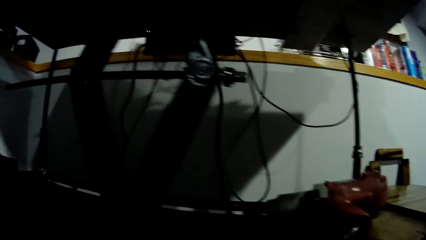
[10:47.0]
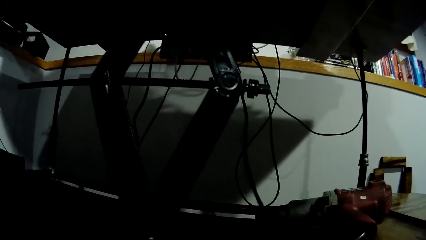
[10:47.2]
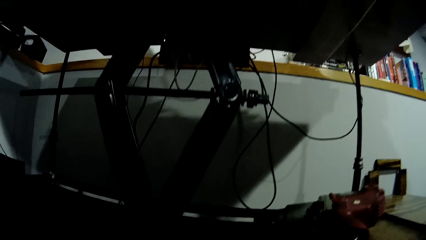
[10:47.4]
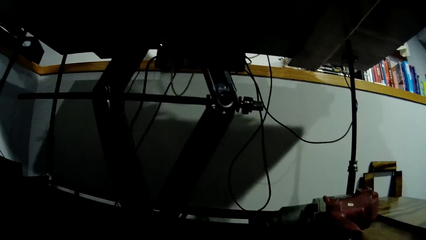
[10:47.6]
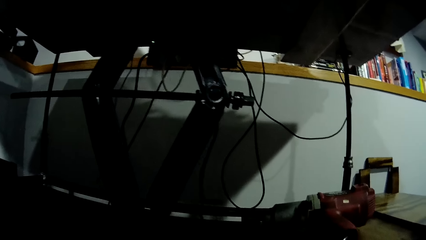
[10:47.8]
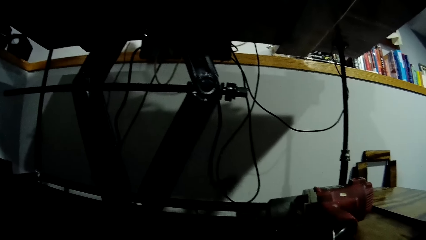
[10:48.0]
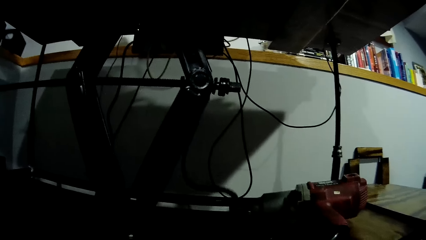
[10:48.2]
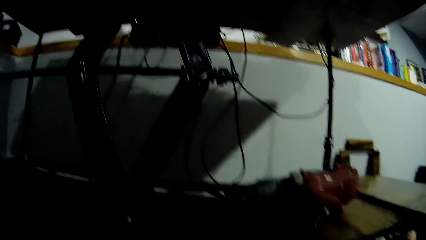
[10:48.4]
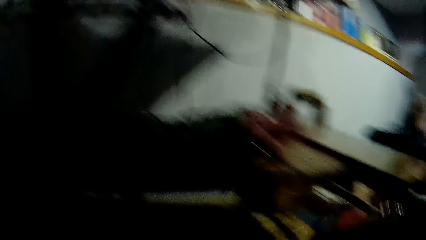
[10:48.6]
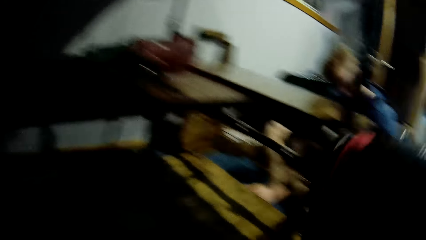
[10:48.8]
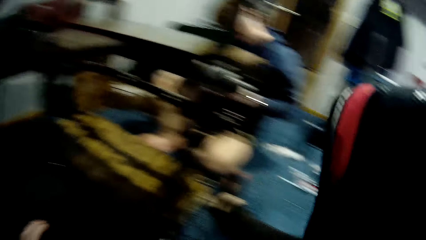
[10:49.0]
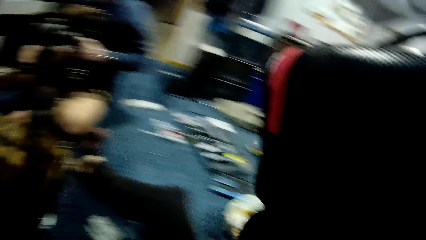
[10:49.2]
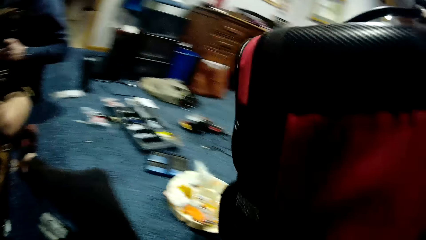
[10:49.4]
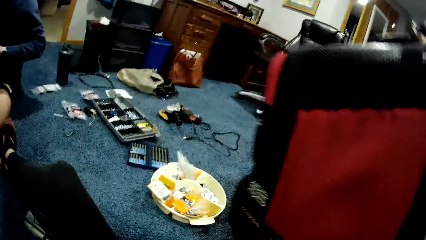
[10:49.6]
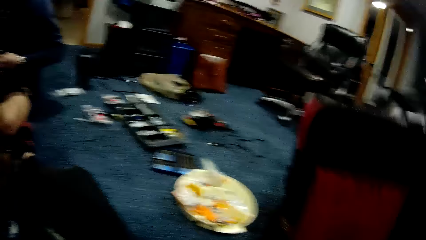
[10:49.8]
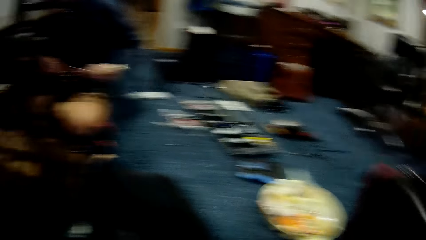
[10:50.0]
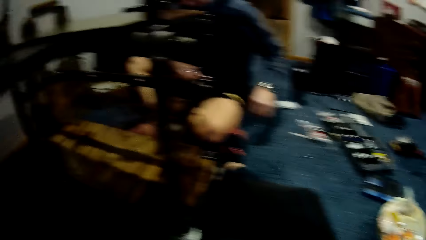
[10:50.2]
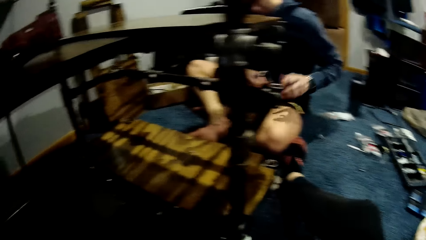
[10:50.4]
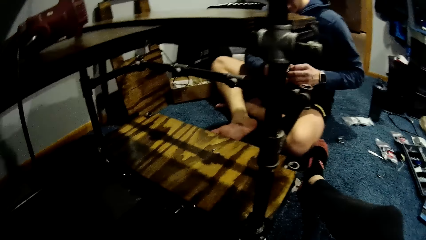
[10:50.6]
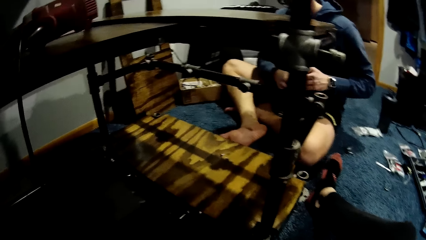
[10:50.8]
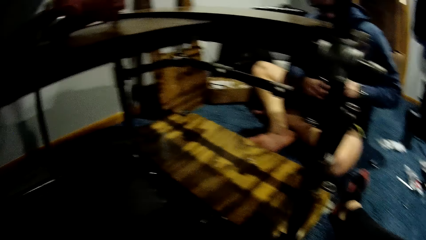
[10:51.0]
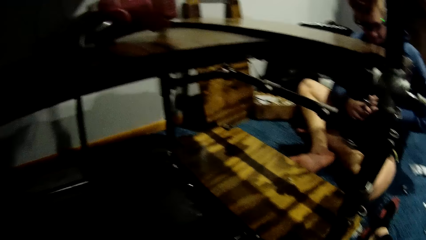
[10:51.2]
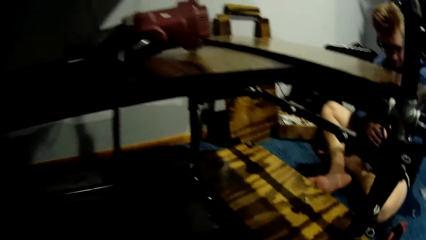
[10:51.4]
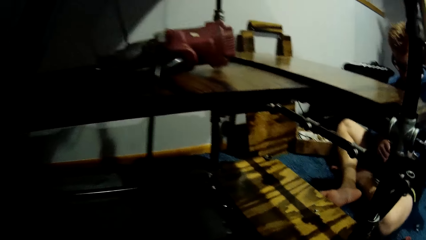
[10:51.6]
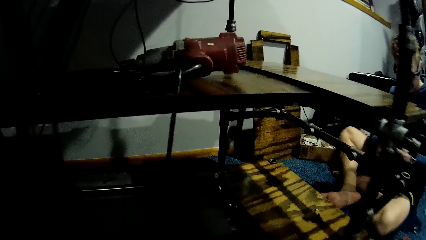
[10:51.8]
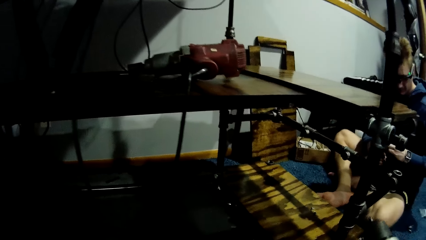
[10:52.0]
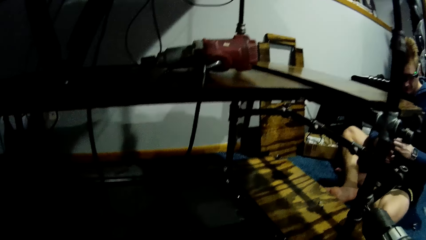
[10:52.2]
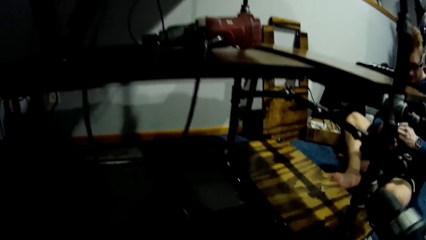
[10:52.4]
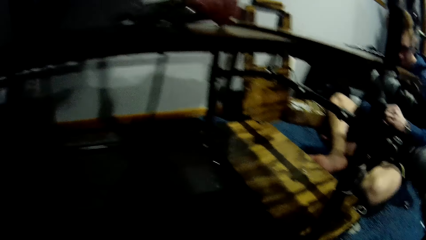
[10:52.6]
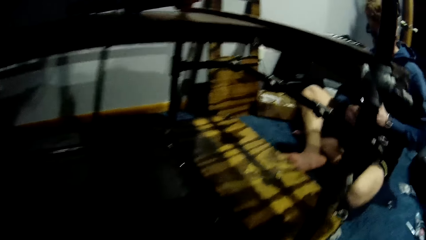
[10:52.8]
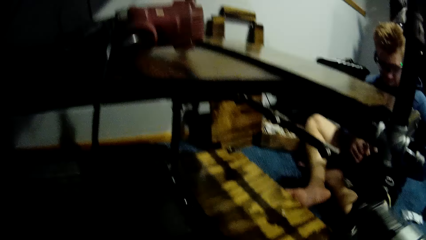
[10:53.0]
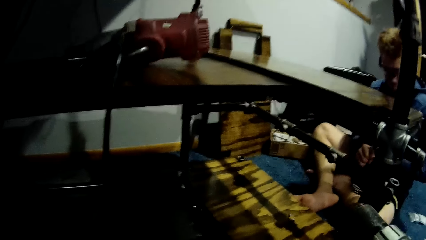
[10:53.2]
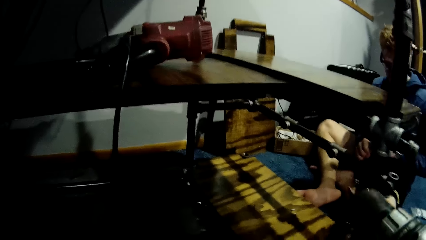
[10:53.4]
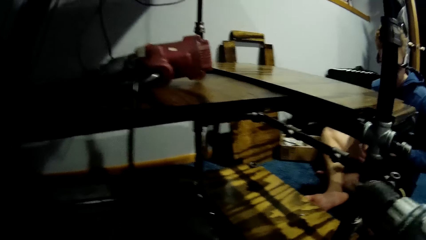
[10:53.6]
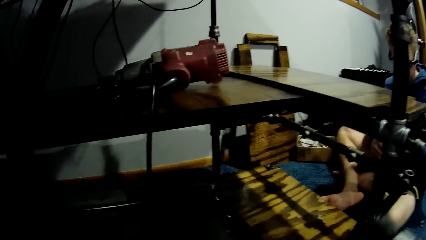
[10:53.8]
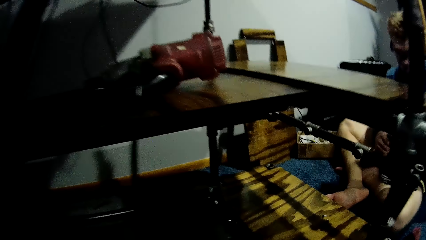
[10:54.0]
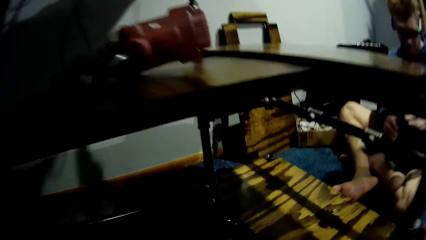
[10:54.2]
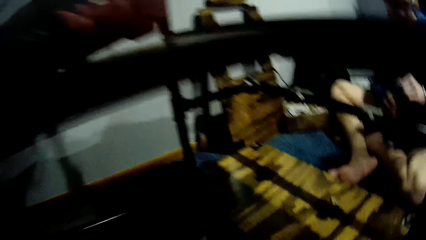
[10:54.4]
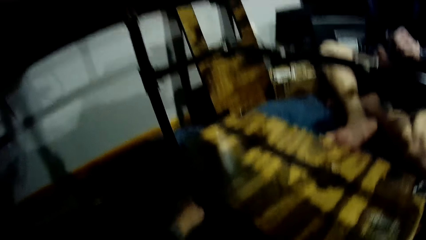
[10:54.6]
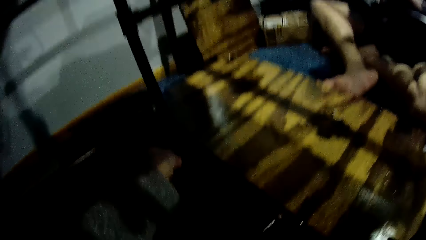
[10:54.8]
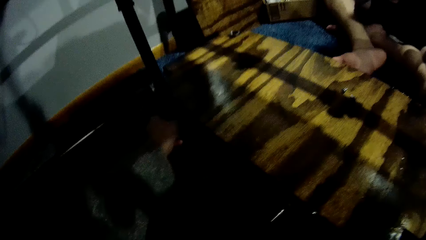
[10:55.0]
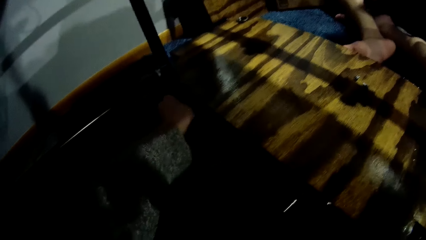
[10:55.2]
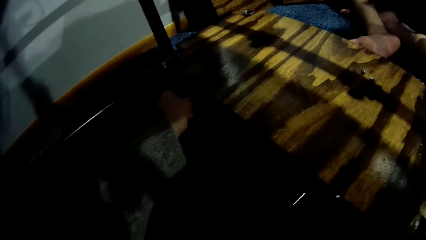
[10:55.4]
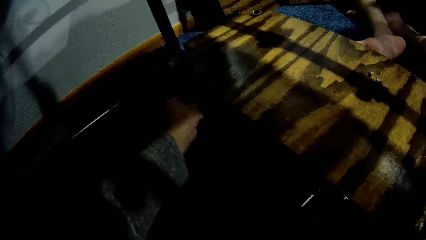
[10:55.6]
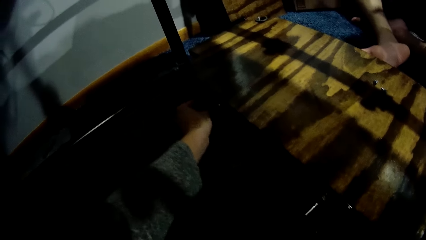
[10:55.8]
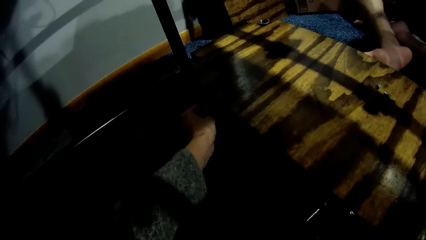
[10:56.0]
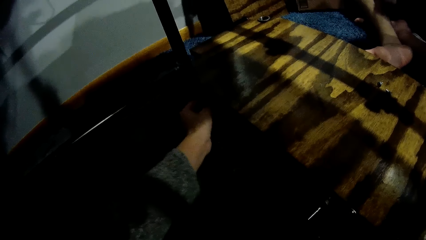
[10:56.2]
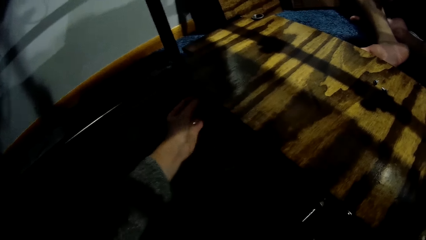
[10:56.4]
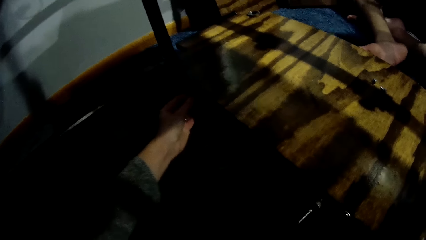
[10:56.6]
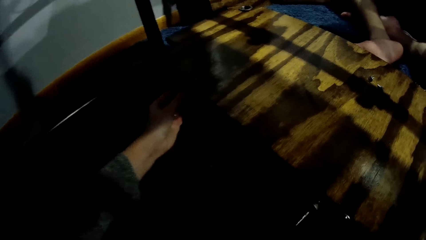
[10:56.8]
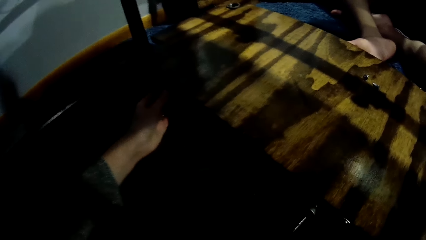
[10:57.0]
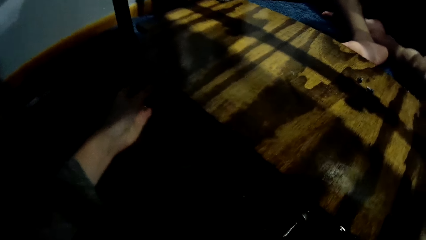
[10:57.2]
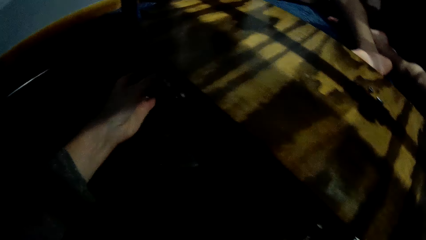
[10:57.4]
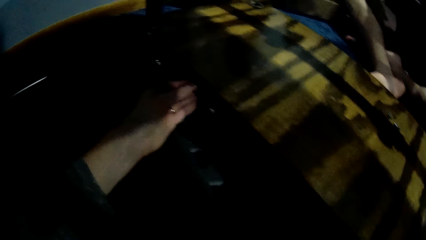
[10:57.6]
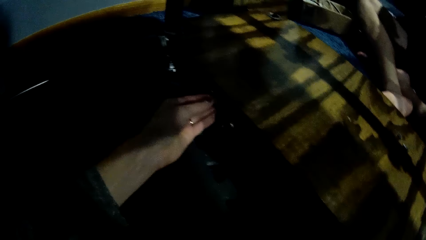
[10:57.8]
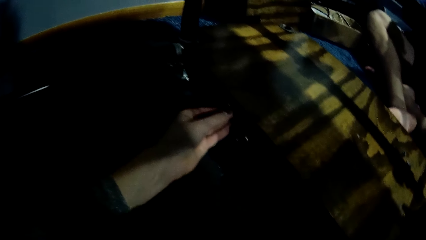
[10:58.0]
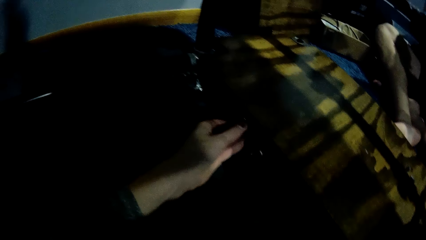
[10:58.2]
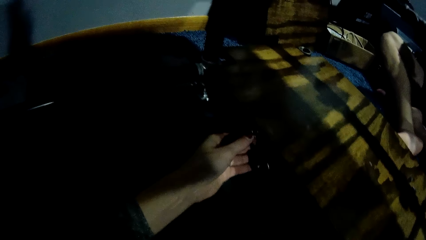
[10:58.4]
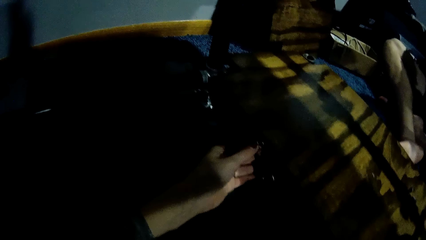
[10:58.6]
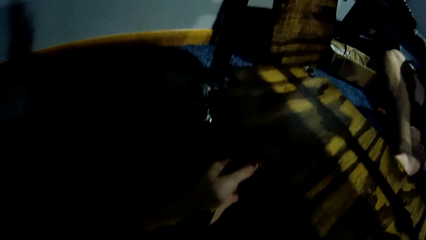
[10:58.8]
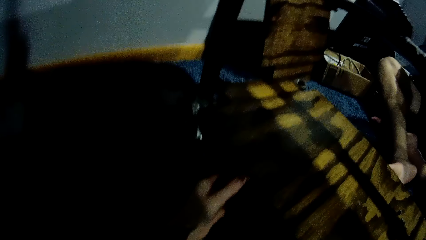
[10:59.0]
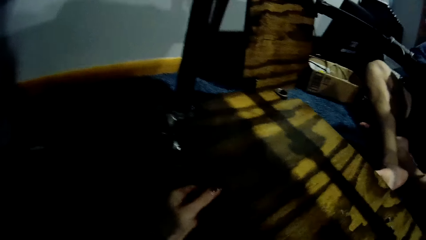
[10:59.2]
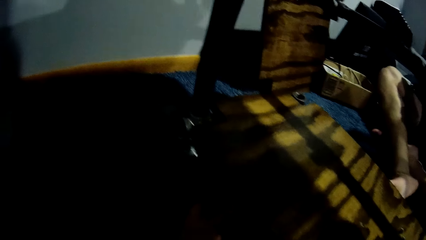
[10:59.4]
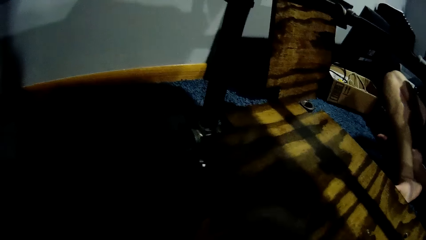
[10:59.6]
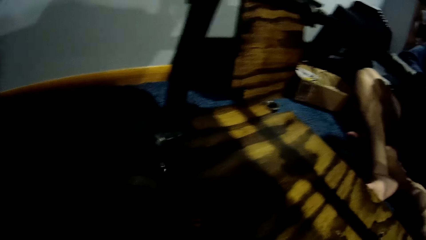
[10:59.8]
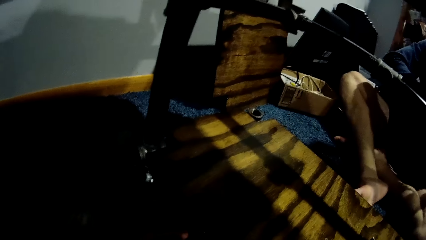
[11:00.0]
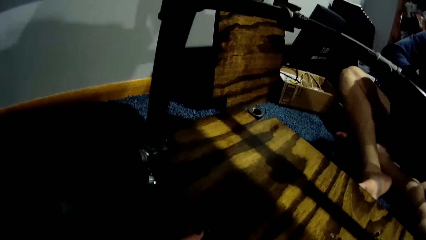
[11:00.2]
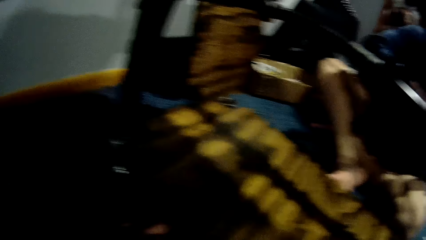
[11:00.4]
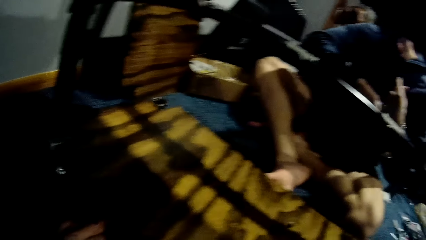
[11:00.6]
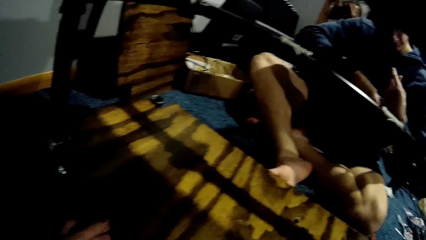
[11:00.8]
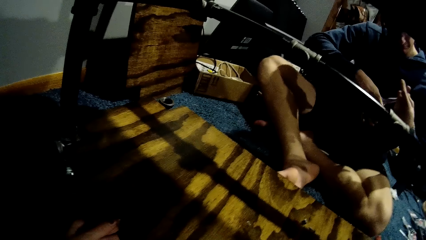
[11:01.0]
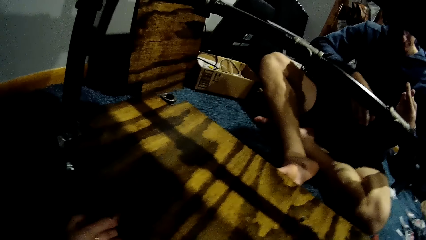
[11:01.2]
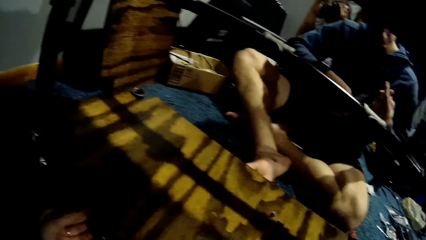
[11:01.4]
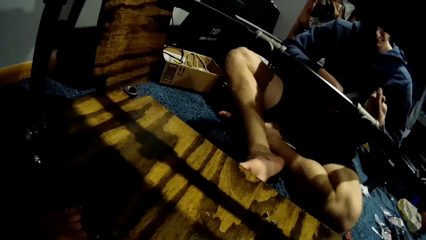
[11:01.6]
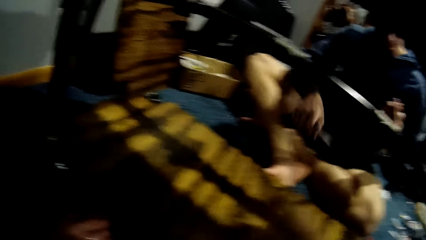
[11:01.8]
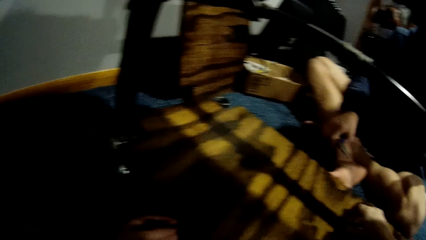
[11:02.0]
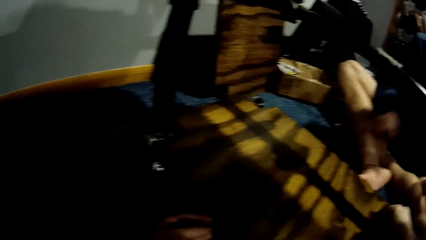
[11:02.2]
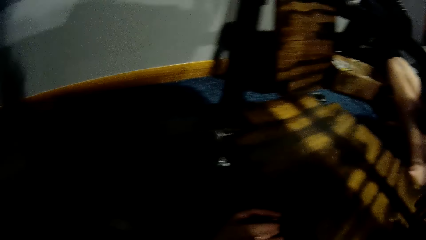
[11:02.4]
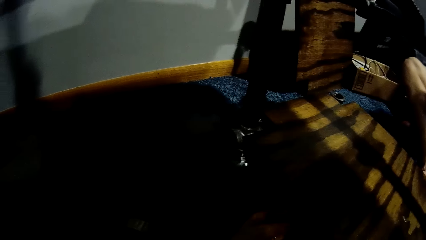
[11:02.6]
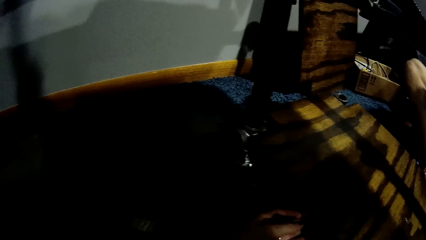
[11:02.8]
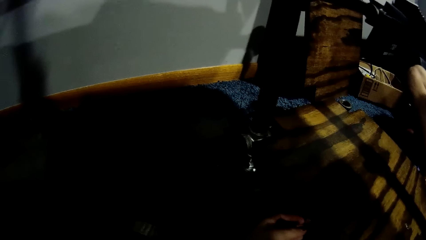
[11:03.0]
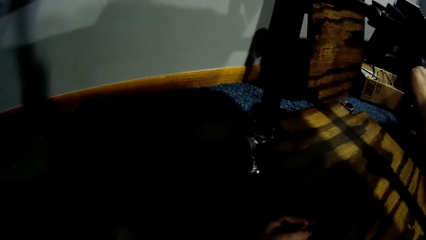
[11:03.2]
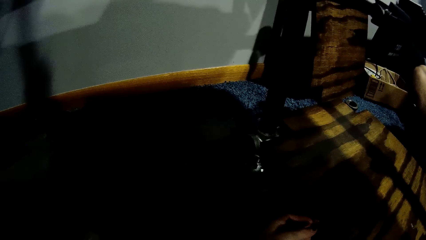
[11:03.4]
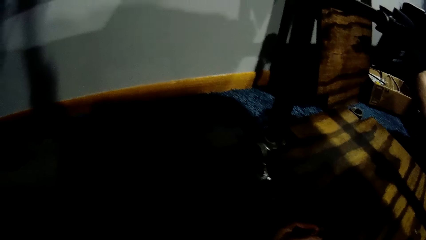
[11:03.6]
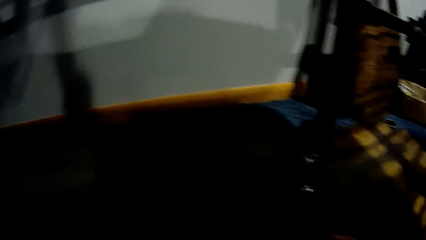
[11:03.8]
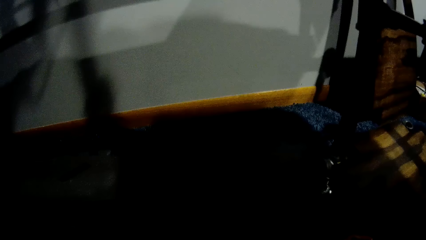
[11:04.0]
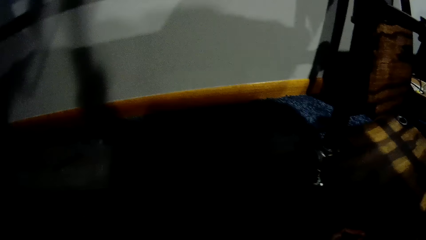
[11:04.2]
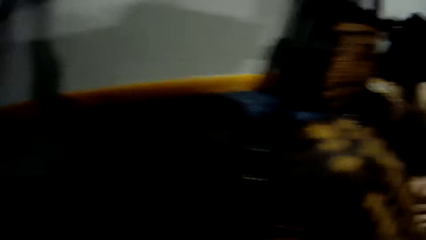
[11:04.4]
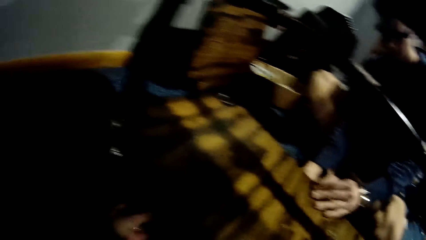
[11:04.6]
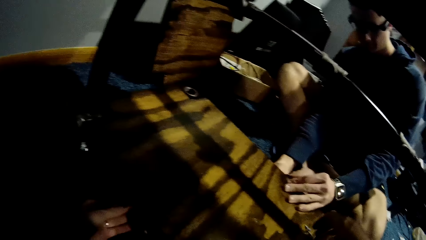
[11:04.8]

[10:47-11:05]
The camera wearer places a bag on the floor with her right hand. She picks up the drill. She fixes the third metal pipe on the wood on the car lift with her right hand. She tightens the knob. A man drops the plier on the floor with his right hand.
